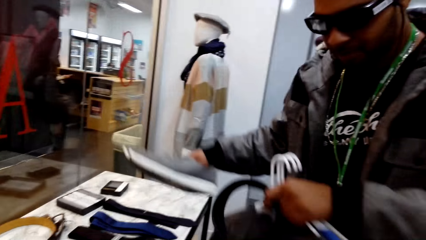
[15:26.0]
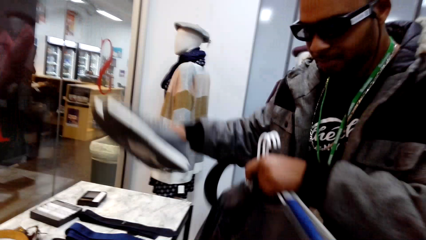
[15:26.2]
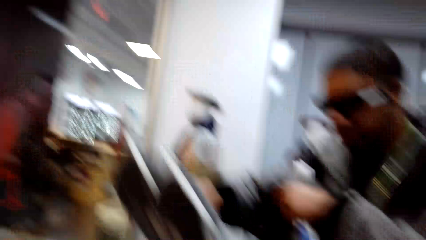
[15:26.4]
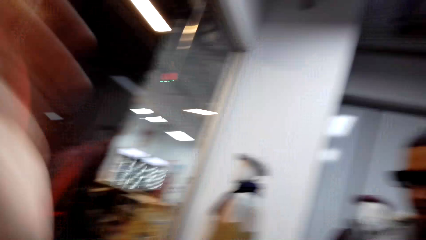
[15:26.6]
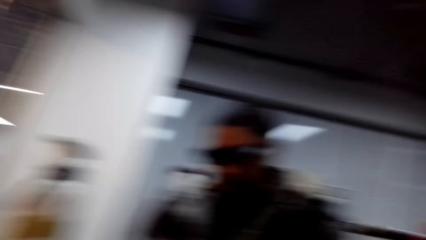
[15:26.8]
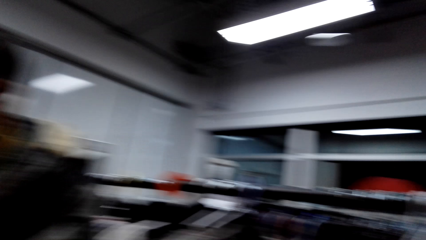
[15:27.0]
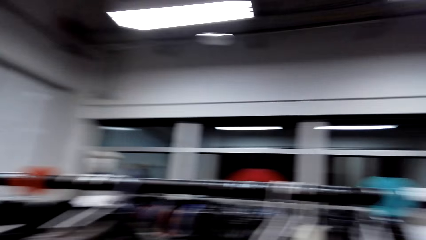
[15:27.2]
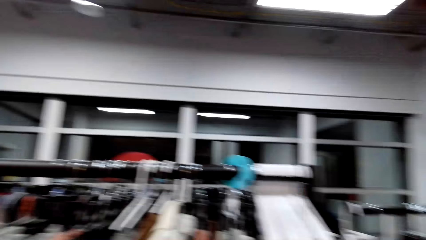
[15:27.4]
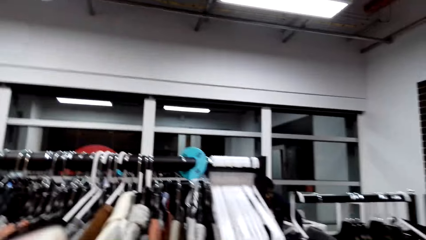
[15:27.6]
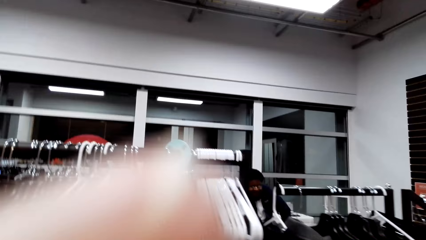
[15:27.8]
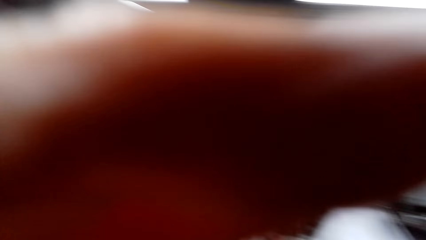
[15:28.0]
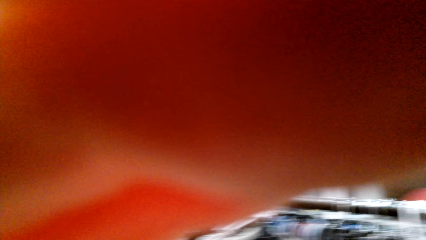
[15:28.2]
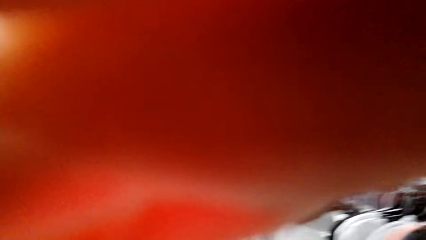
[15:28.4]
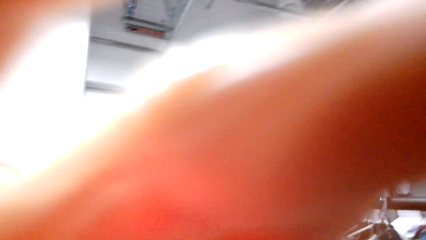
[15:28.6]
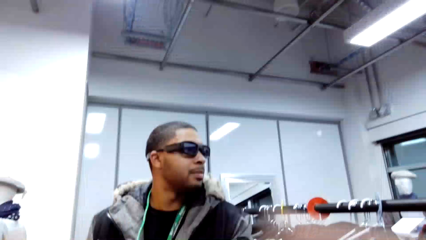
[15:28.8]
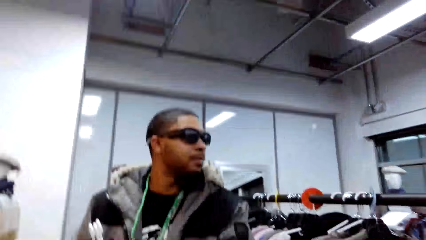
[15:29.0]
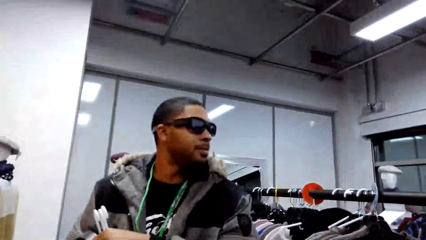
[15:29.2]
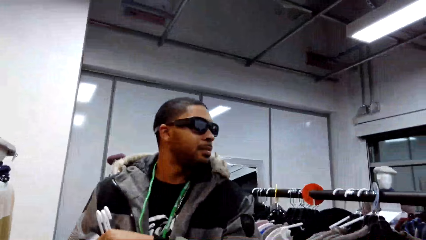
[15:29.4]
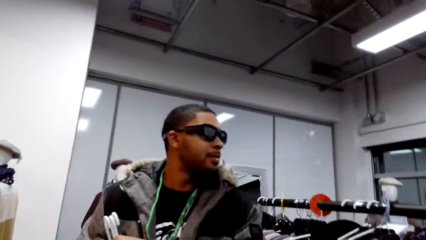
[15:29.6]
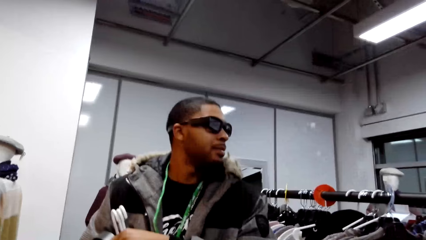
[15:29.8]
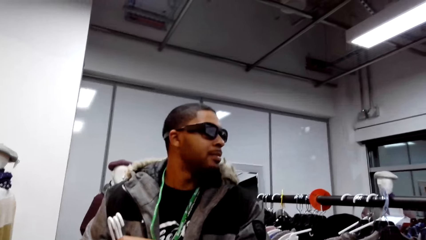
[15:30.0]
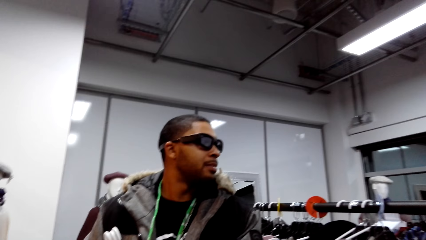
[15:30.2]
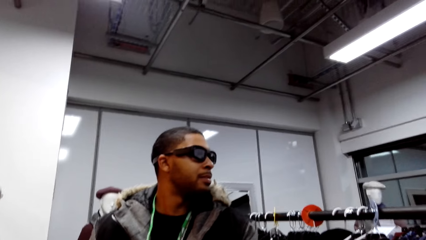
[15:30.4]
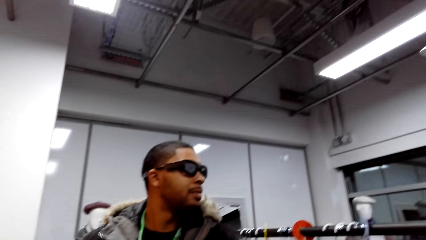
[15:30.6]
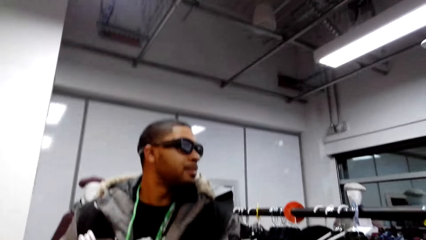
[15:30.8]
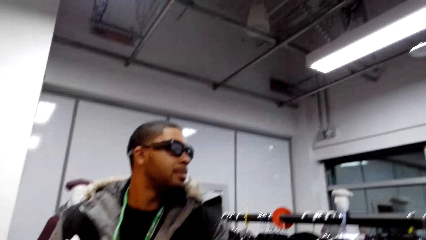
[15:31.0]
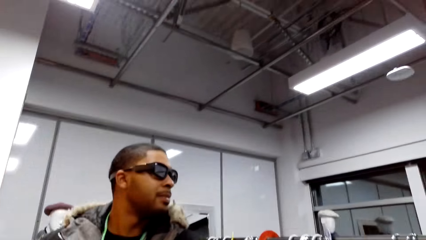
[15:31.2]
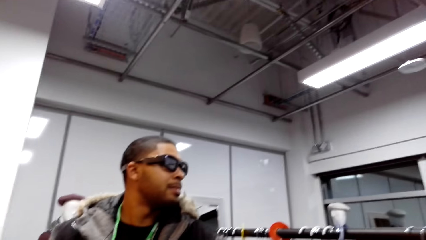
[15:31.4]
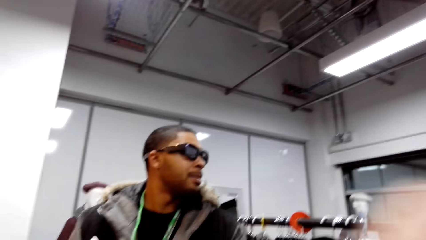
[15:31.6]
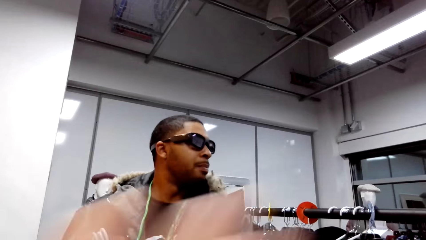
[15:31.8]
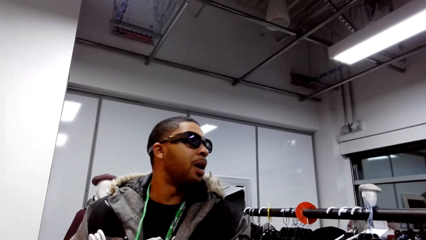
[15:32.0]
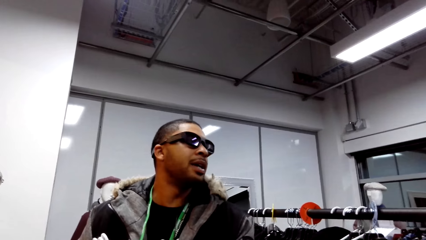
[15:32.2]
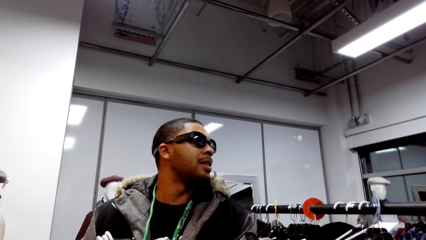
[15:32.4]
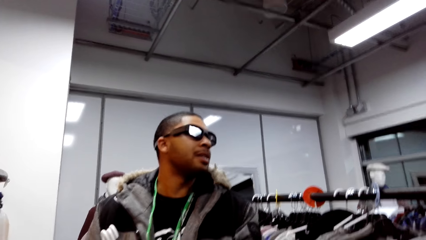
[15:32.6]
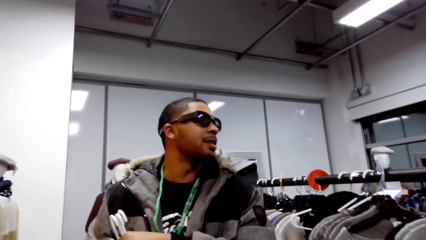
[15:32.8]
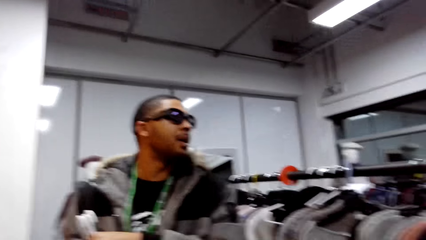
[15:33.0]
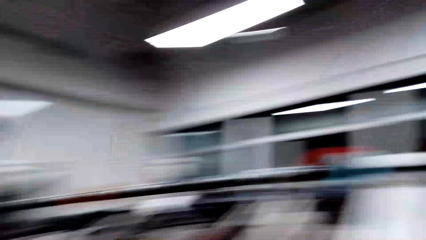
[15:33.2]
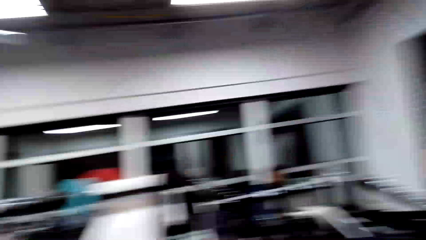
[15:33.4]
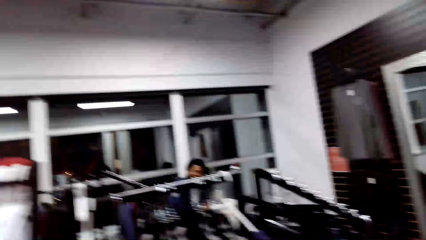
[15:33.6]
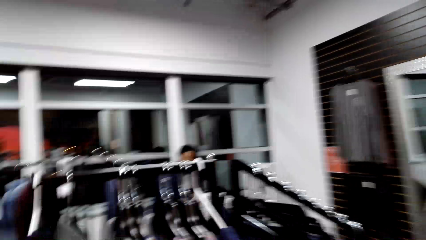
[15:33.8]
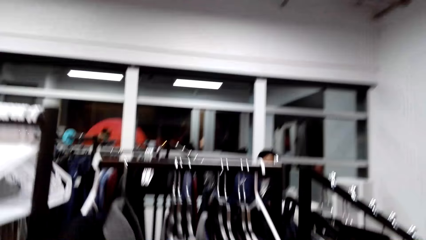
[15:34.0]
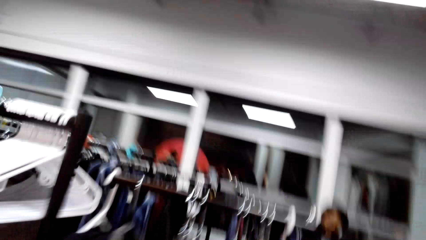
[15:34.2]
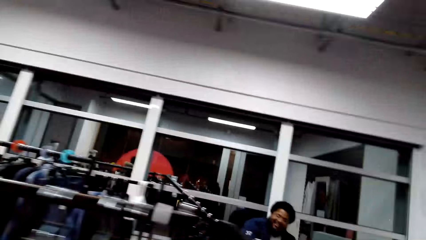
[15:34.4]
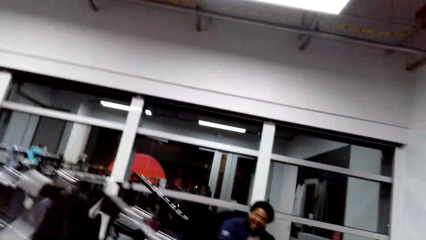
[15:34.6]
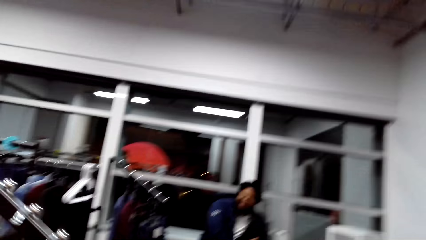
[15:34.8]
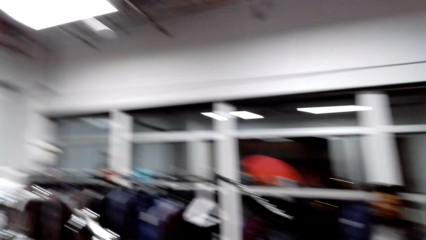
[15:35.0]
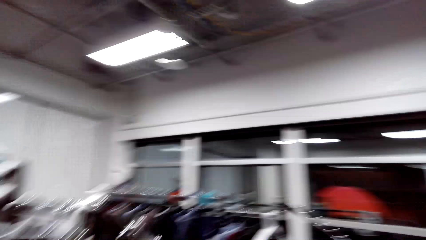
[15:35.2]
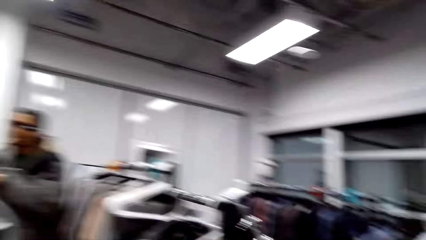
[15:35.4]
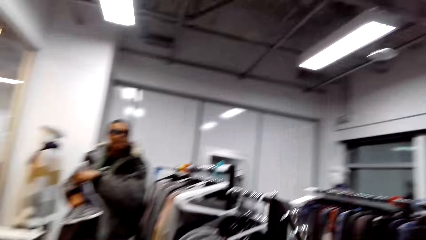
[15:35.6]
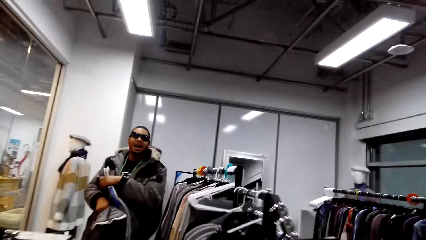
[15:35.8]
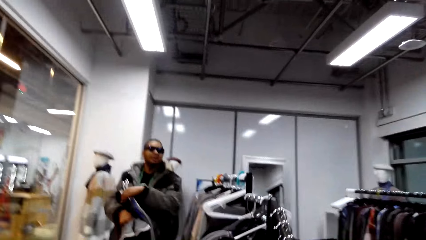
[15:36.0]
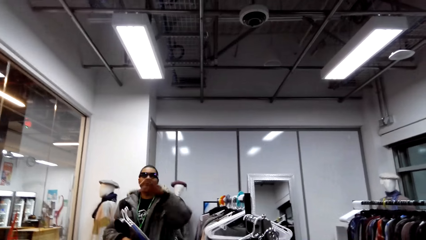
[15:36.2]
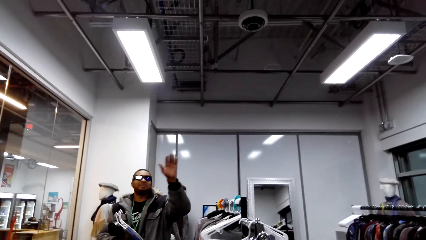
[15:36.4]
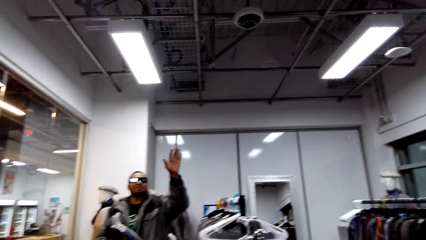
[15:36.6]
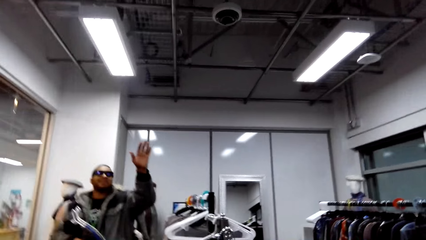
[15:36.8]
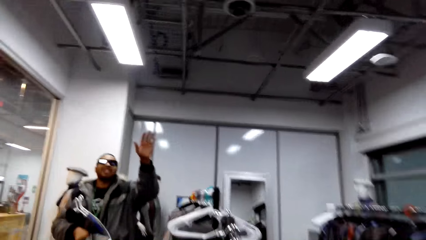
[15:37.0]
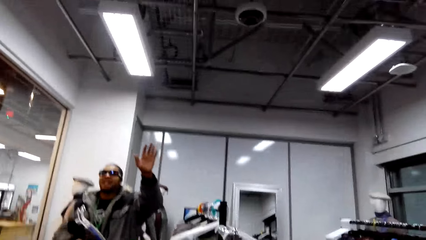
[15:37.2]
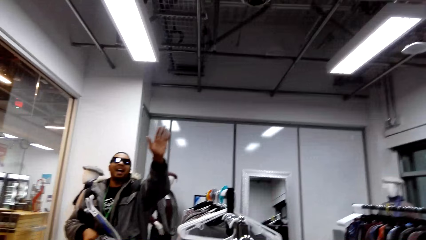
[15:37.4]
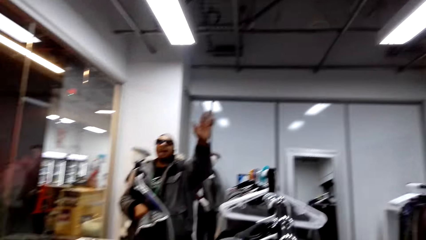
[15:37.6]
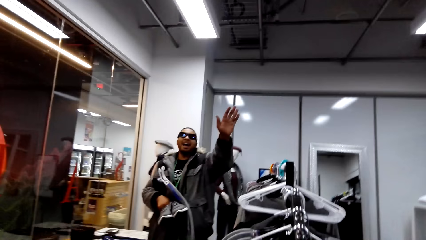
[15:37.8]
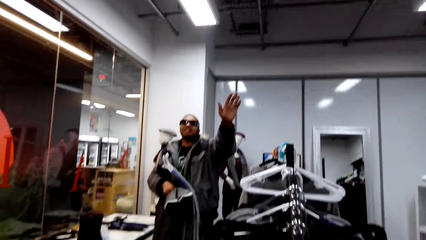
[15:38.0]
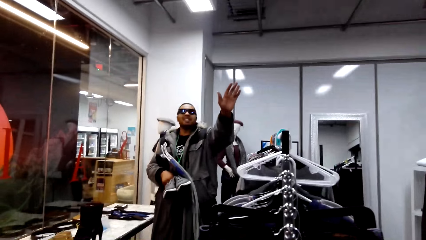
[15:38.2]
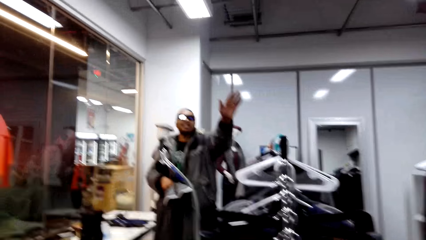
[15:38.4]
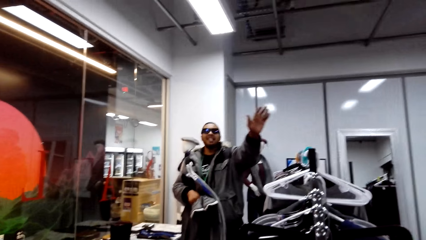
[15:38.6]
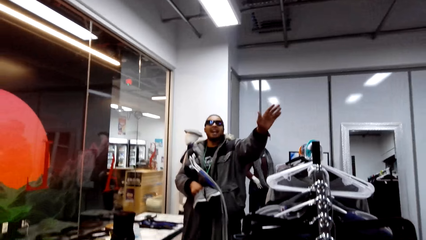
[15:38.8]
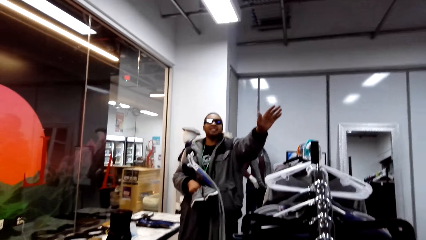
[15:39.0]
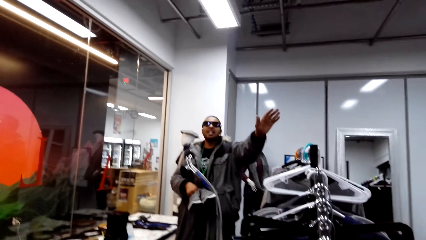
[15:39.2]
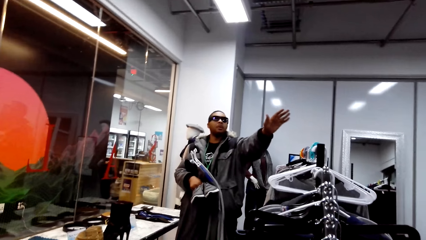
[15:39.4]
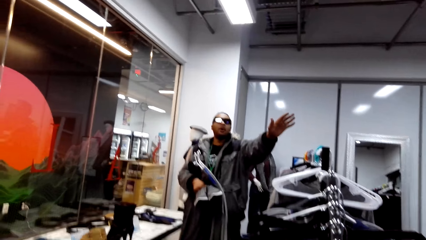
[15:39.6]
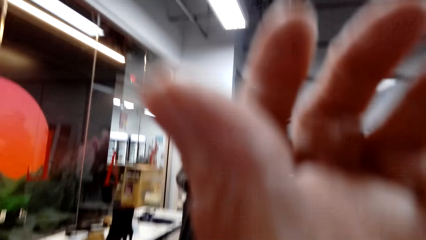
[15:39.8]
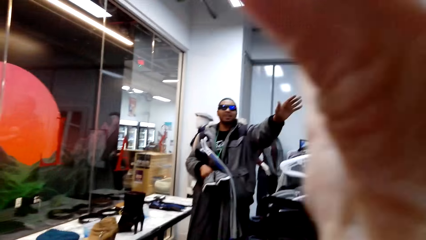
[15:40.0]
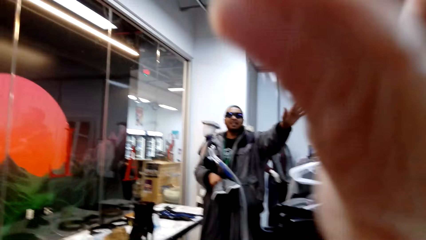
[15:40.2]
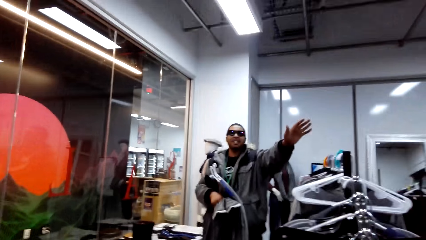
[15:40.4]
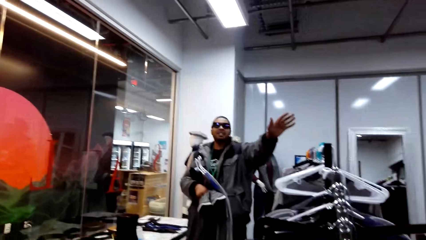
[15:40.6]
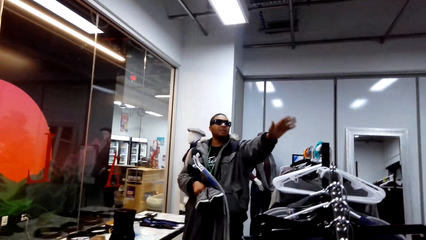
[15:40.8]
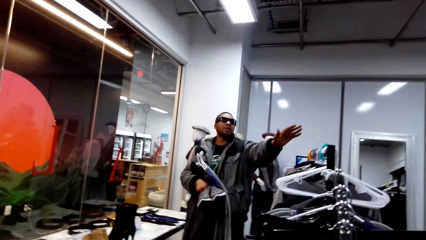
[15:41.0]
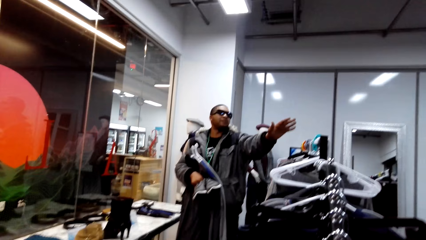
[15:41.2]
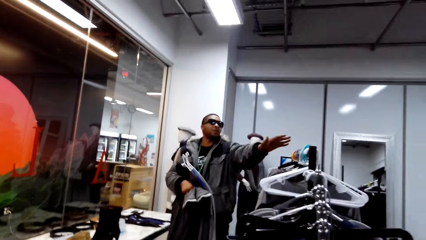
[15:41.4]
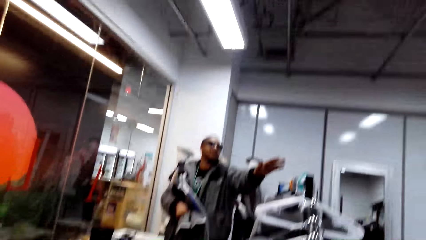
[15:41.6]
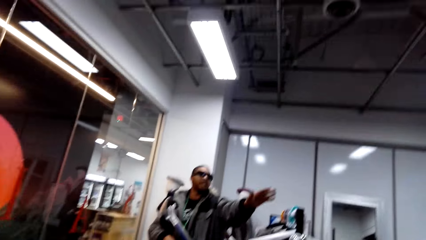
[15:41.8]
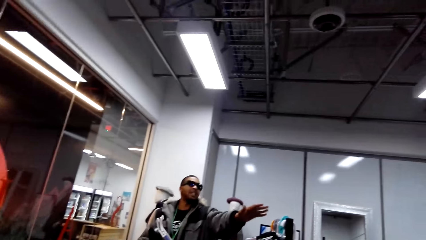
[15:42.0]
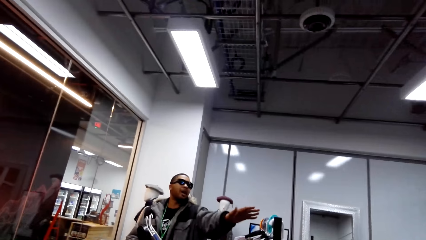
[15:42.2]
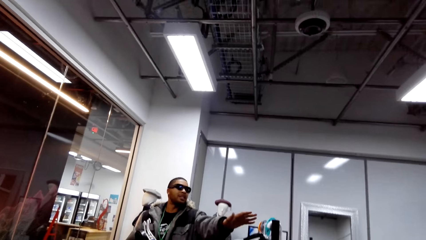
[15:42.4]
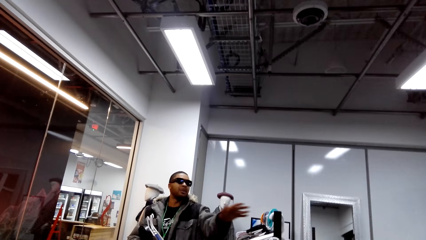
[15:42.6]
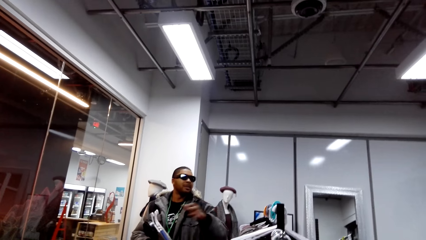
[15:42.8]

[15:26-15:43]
A man holds a pair of shoes with his right hand. The camera wearer adjusts the camera. They talk to a person. They talk with the man in the store. They talk to the person.
